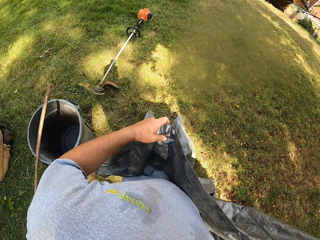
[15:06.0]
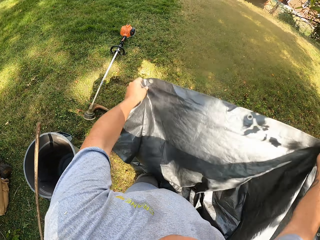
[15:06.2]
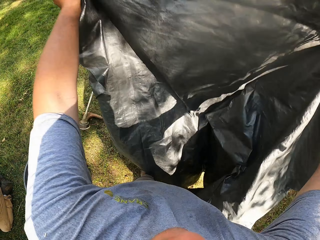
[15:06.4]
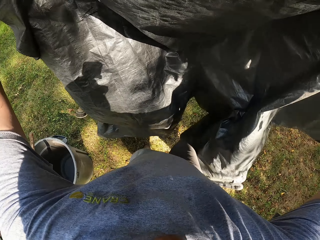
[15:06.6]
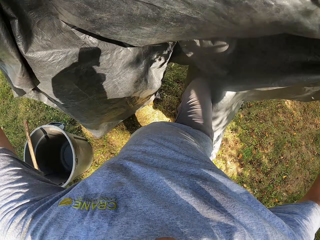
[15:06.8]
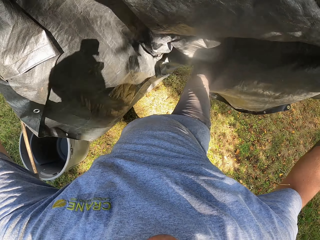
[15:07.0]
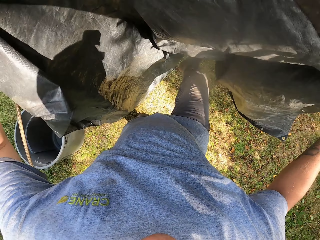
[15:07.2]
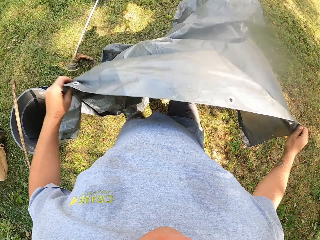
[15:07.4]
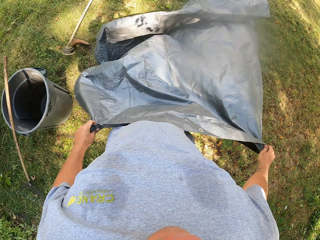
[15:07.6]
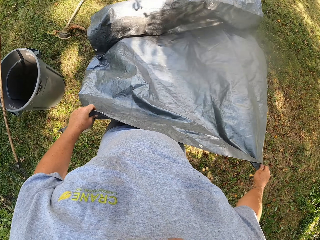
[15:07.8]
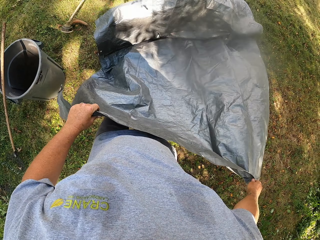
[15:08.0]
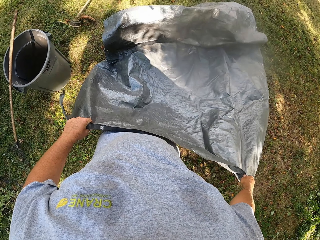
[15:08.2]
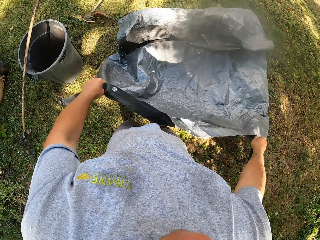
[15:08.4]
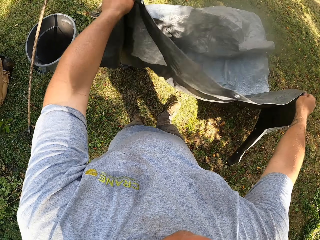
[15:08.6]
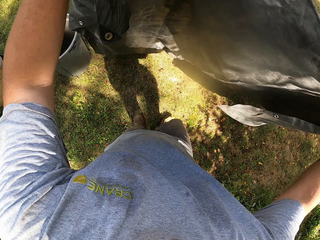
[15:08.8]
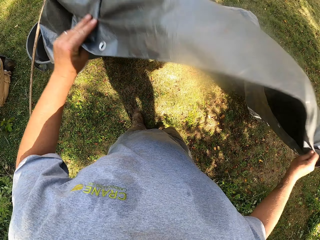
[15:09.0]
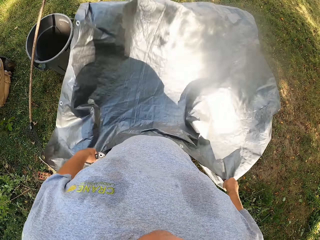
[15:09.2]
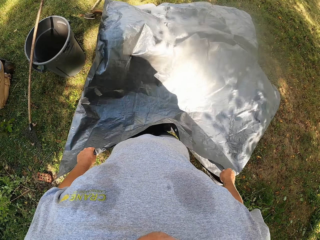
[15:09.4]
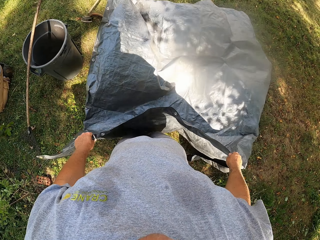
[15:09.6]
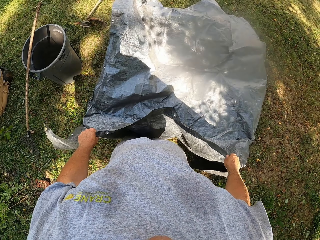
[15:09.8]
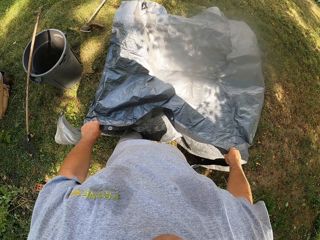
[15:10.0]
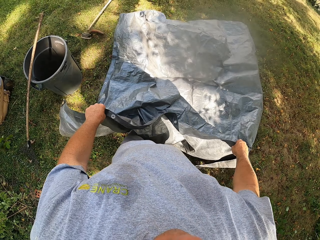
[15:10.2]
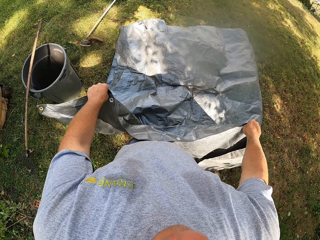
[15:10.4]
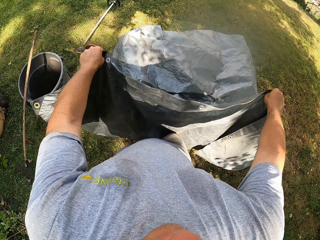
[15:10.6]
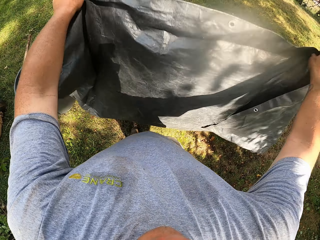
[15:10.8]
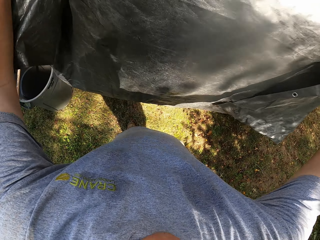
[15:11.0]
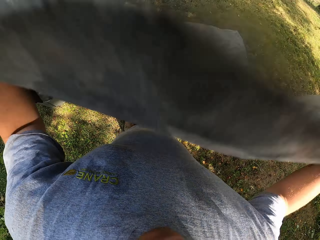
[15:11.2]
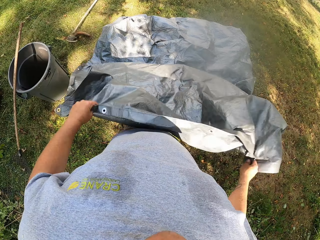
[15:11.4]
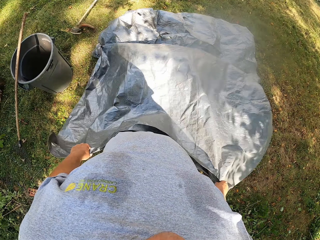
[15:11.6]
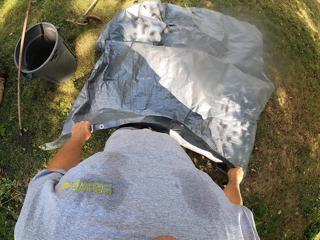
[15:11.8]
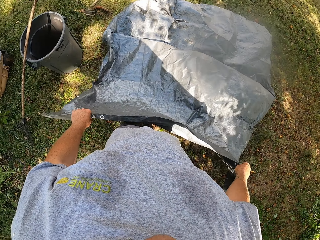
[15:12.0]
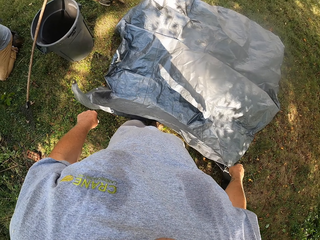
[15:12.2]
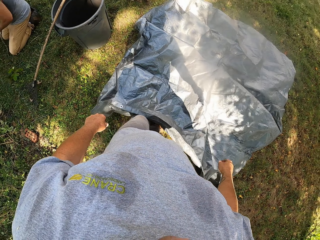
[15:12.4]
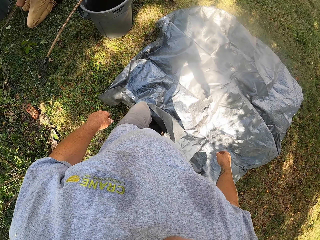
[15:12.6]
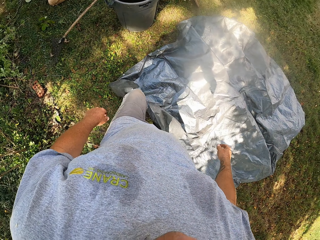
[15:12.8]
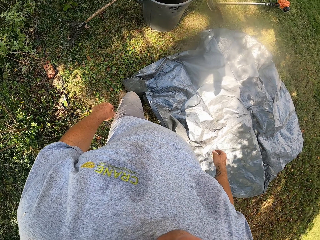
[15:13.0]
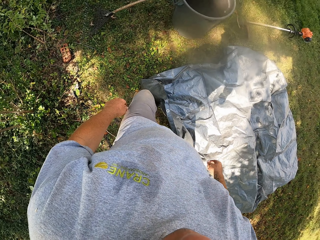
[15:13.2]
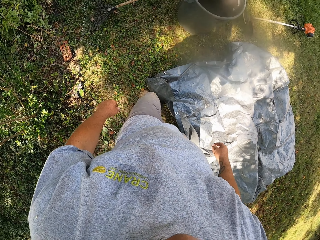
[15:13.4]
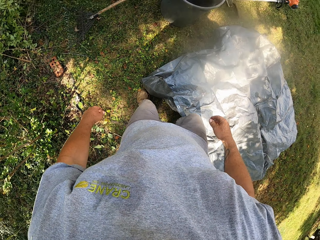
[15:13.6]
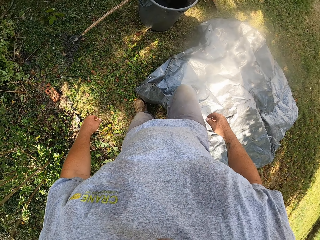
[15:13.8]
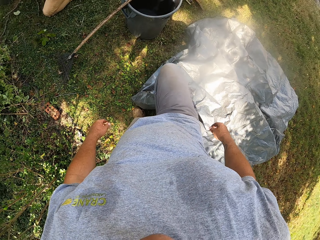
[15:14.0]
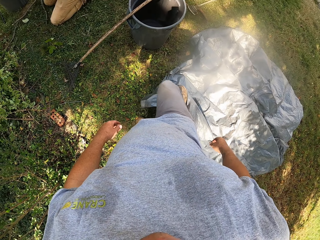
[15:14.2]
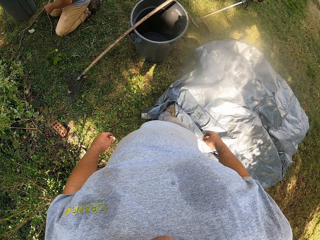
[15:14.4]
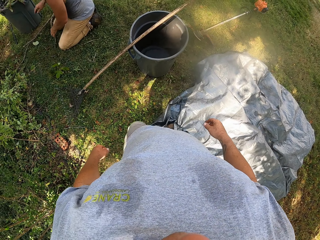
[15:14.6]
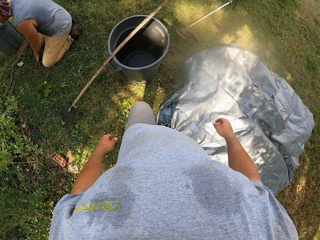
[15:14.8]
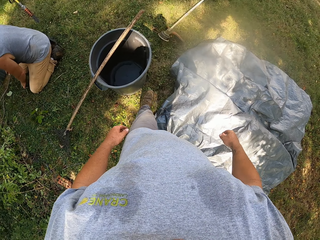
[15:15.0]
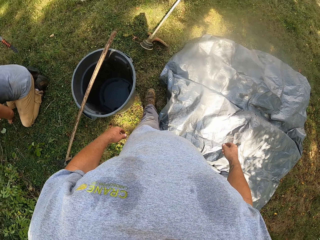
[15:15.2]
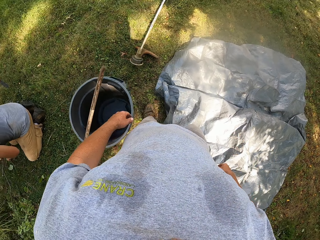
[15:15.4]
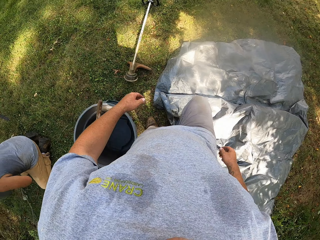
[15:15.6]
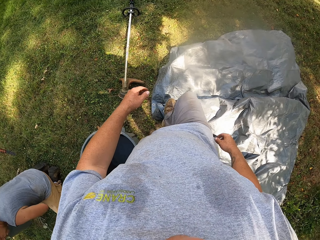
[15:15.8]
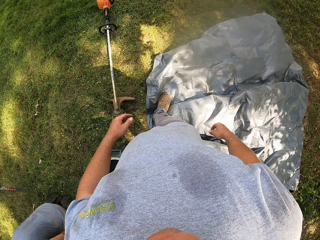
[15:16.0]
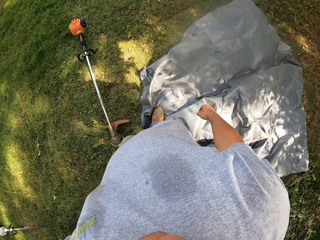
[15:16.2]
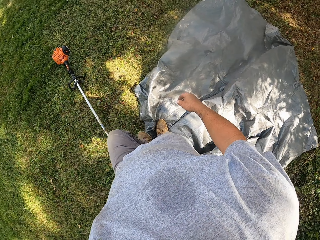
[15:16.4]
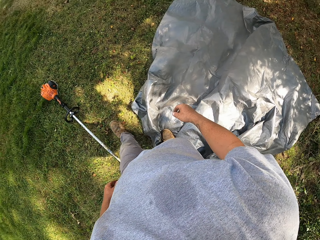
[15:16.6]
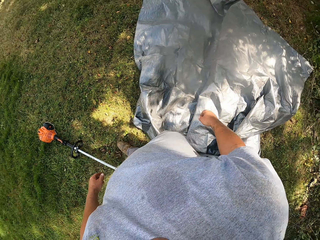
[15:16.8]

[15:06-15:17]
The camera wearer moves the sack with the leg and stretches the sack on the ground. A man kneels on the grass and holds a twig. The man moves around. The camera wearer walks on the floor.

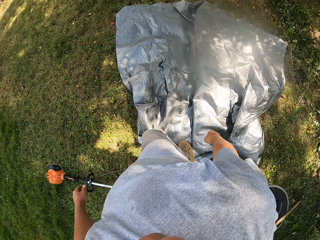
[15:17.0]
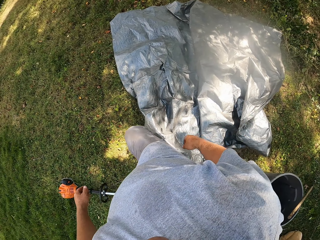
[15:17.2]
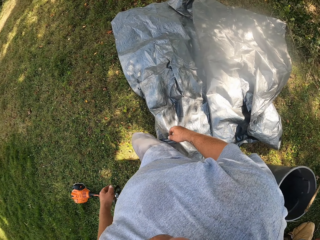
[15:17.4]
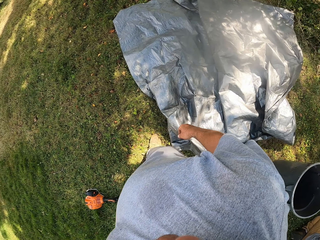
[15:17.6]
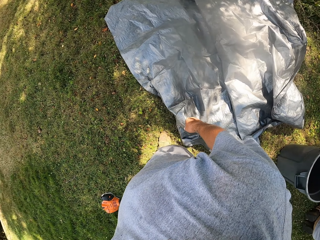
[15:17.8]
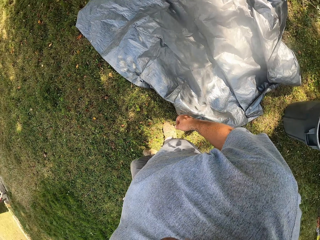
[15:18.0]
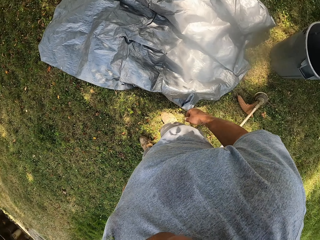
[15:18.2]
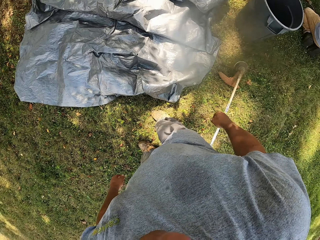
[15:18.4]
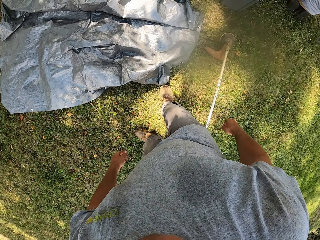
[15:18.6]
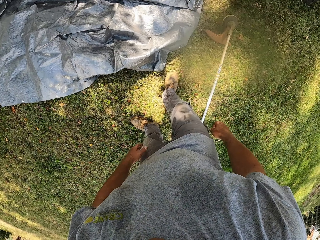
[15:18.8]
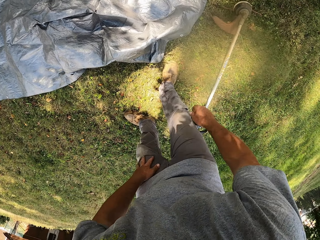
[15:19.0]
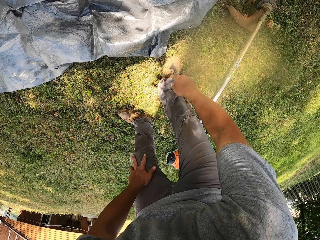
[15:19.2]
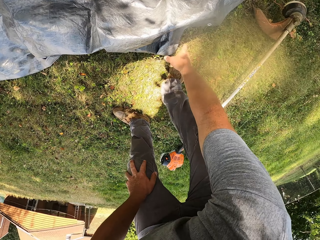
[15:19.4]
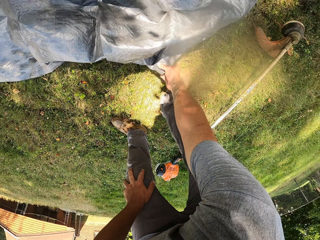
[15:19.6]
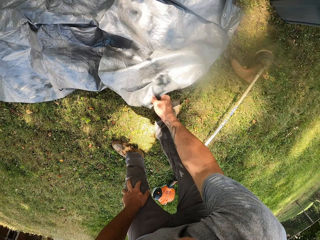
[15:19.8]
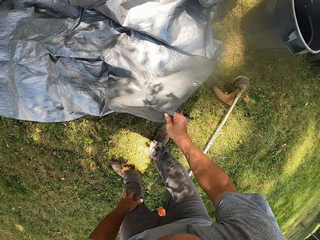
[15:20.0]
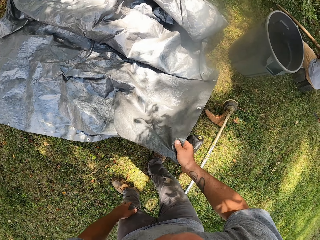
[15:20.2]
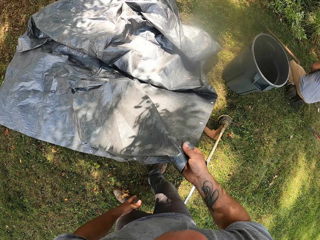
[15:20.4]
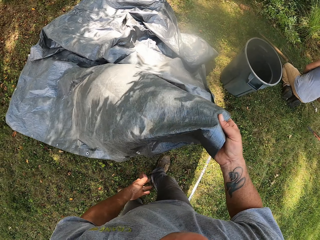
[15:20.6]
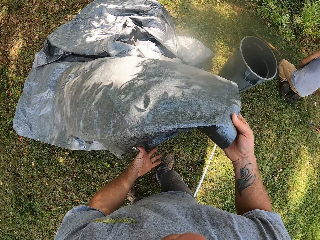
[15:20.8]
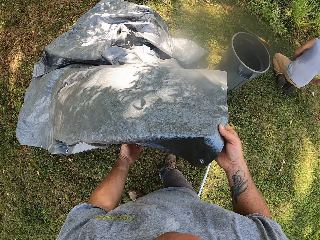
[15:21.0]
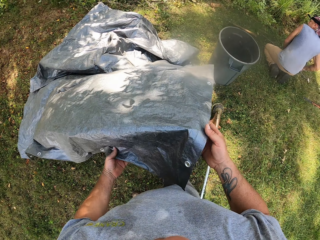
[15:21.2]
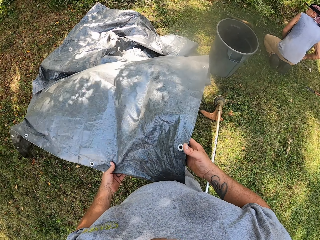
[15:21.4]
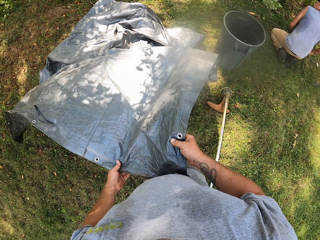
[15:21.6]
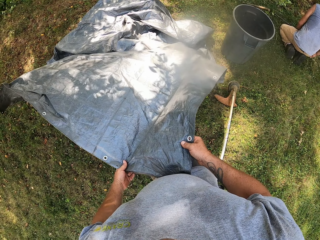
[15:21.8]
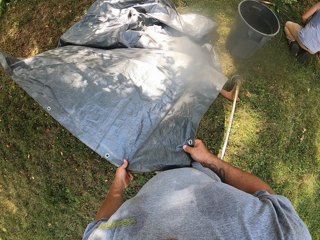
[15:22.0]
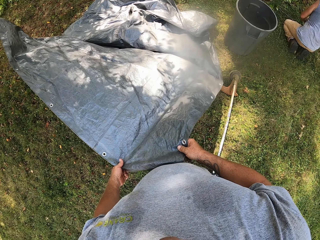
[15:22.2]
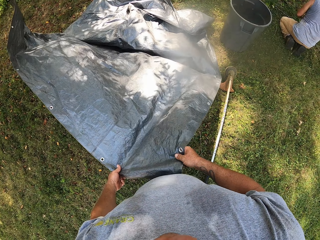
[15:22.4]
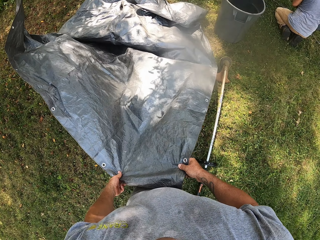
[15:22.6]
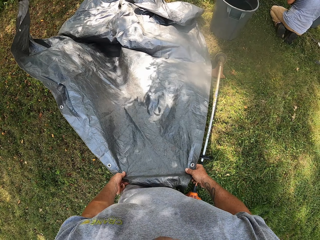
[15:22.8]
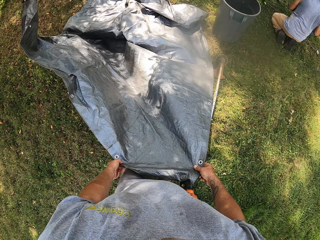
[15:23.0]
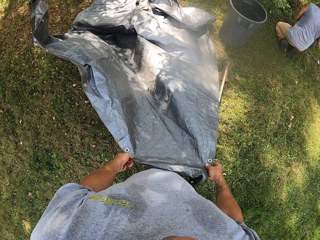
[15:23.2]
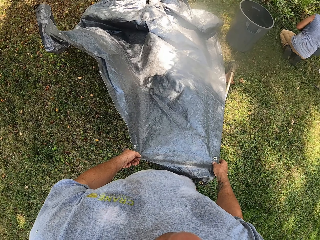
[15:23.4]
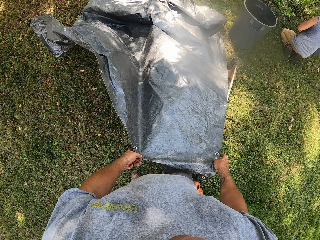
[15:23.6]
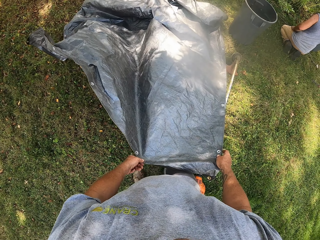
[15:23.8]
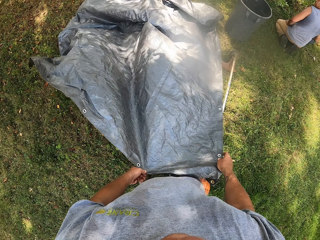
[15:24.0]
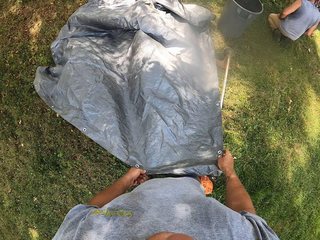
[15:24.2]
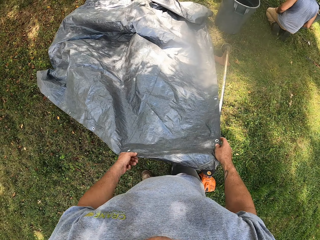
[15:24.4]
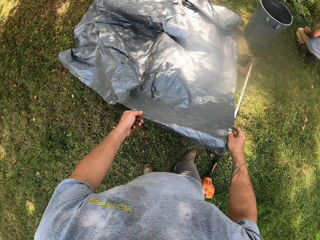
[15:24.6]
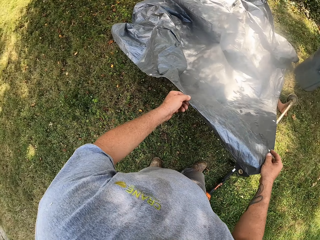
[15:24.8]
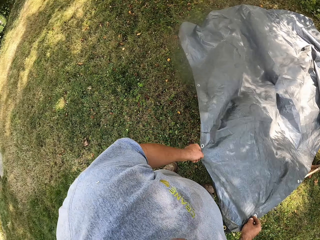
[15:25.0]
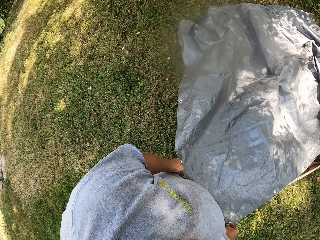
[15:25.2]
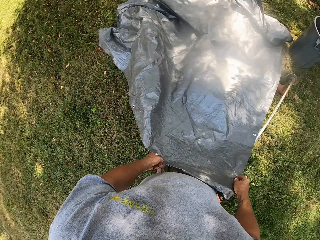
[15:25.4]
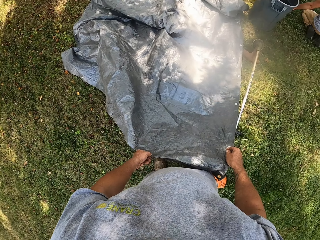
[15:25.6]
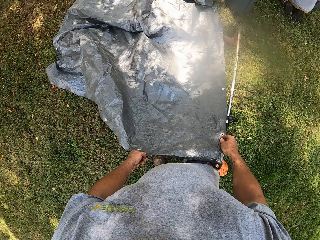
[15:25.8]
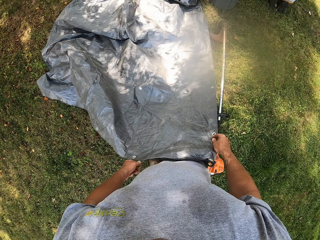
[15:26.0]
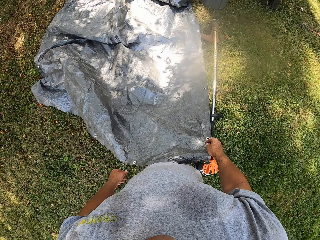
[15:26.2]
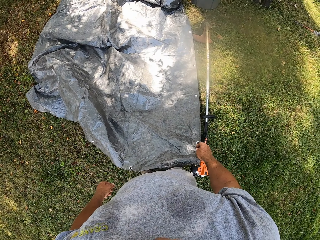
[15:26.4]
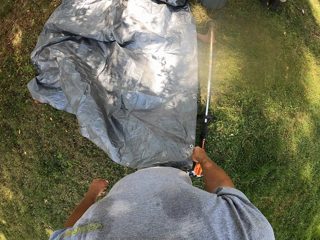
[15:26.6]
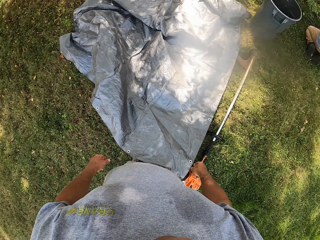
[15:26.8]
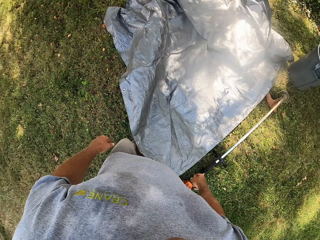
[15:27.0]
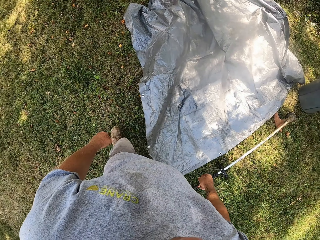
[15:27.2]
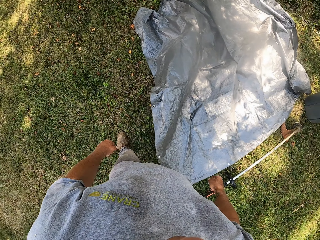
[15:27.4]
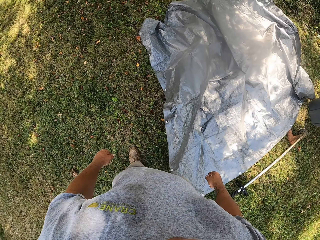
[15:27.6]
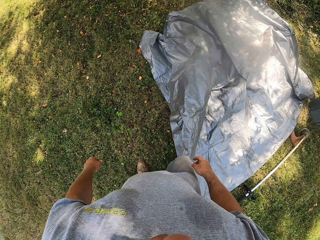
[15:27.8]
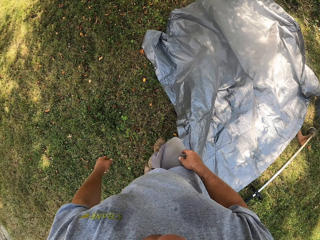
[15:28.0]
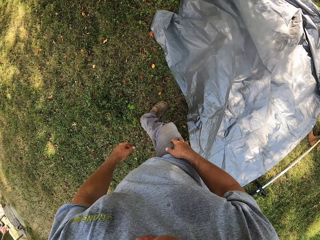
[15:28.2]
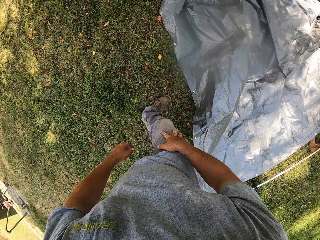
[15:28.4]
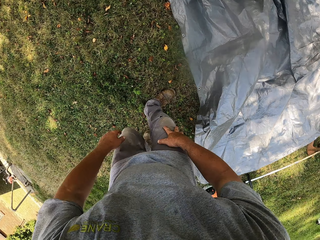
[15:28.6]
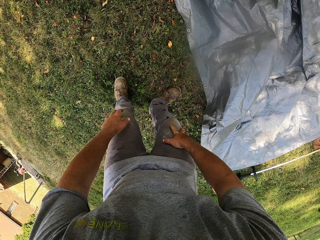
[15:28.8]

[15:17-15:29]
A man kneels on the grass. The camera wearer looks around and bends downwards. They pick up the sack, stretch the sack on the ground and stand up. The man kneels on the grass and moves hands. The camera wearer spreads the sack. The man kneels on the grass. The camera wearer walks on the floor.
